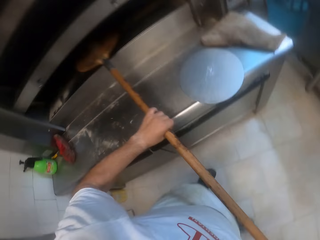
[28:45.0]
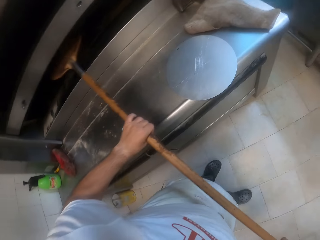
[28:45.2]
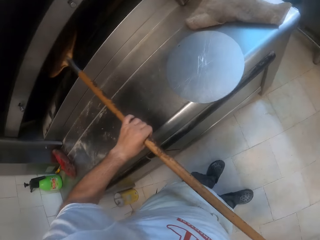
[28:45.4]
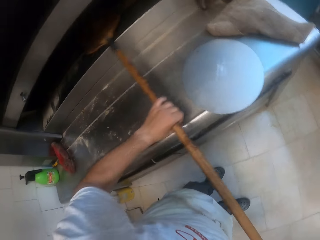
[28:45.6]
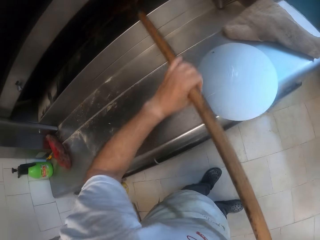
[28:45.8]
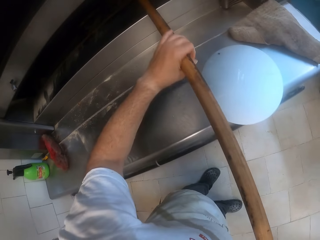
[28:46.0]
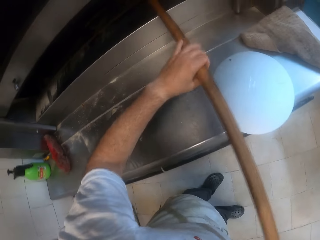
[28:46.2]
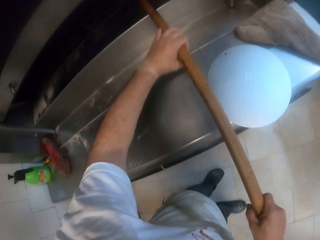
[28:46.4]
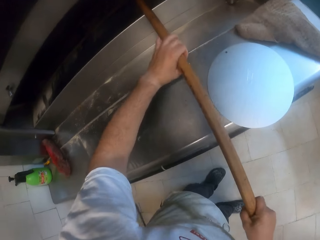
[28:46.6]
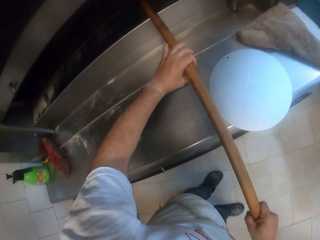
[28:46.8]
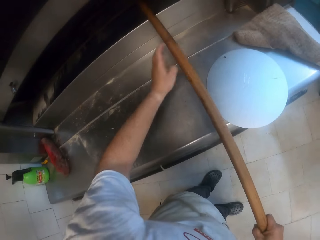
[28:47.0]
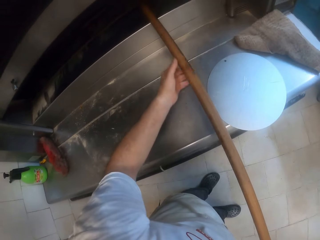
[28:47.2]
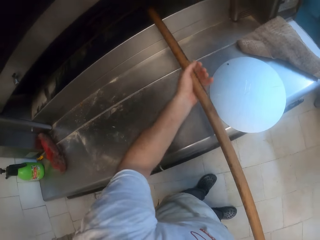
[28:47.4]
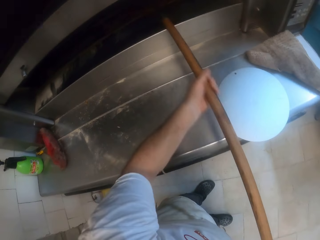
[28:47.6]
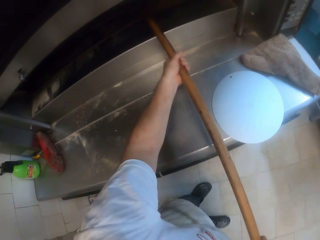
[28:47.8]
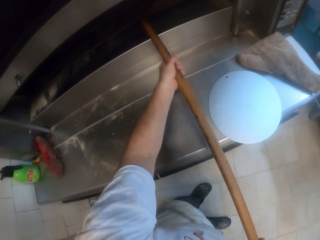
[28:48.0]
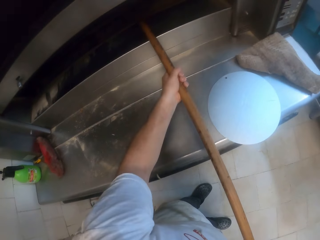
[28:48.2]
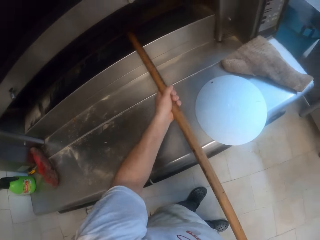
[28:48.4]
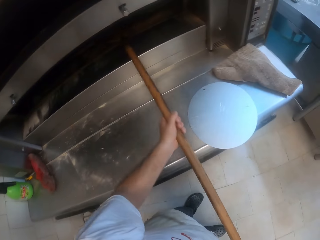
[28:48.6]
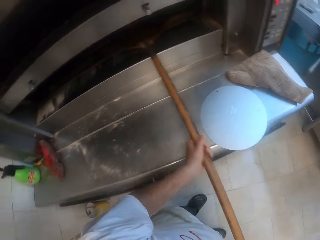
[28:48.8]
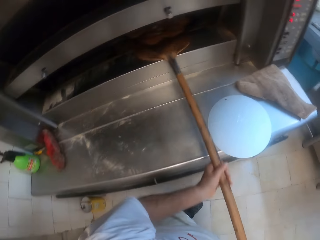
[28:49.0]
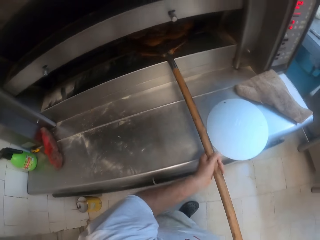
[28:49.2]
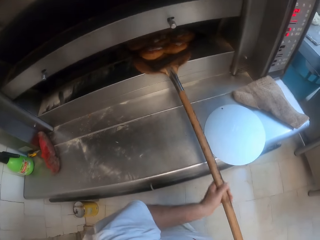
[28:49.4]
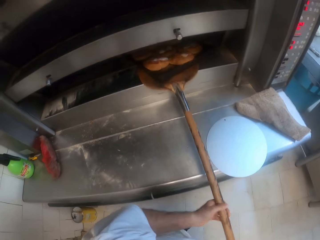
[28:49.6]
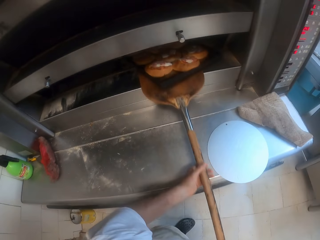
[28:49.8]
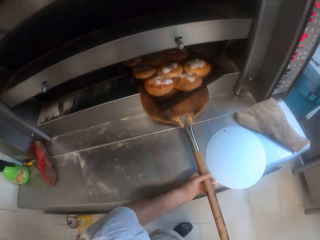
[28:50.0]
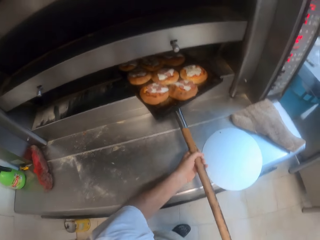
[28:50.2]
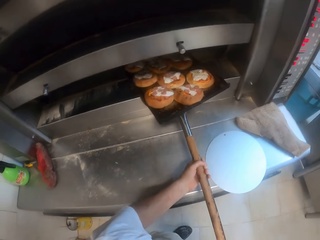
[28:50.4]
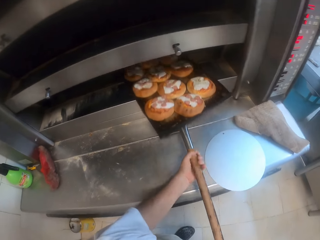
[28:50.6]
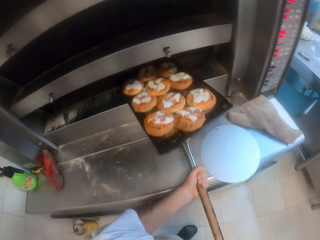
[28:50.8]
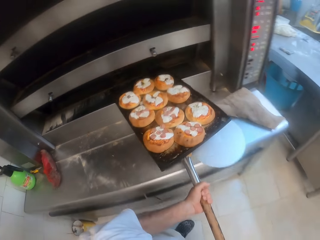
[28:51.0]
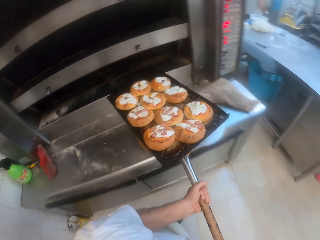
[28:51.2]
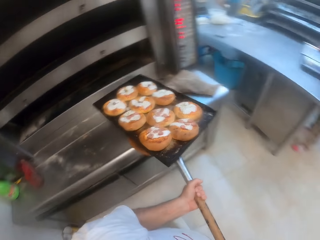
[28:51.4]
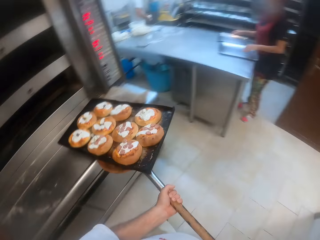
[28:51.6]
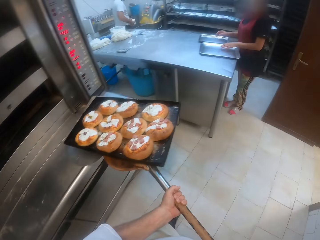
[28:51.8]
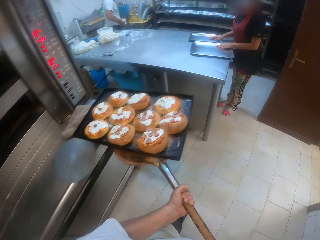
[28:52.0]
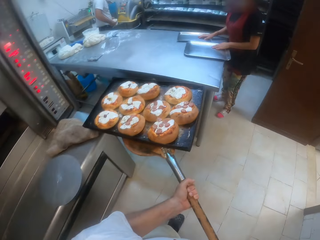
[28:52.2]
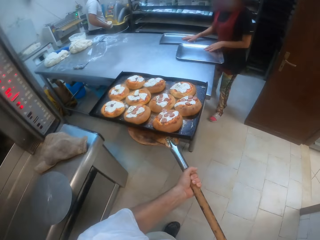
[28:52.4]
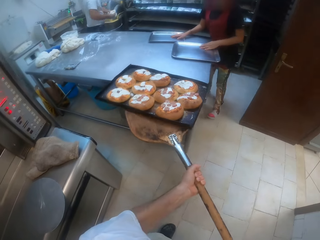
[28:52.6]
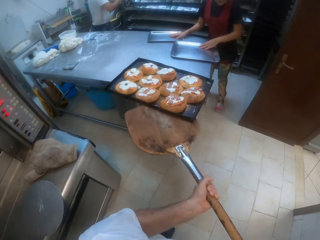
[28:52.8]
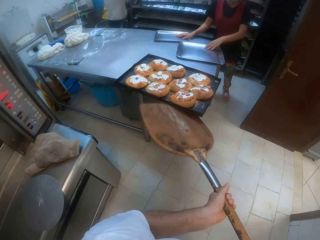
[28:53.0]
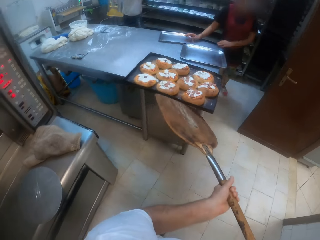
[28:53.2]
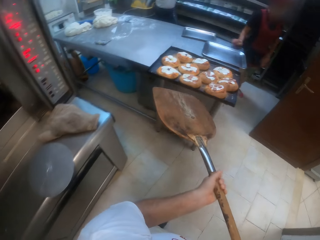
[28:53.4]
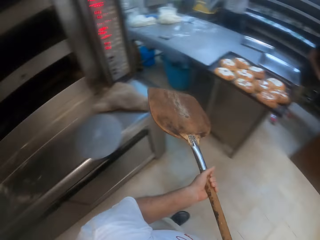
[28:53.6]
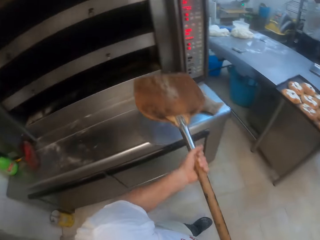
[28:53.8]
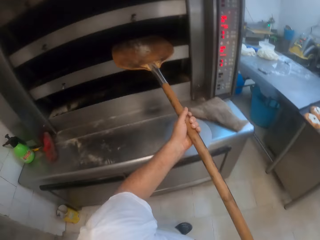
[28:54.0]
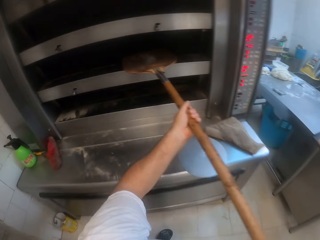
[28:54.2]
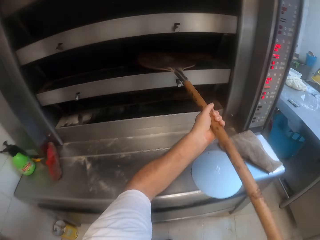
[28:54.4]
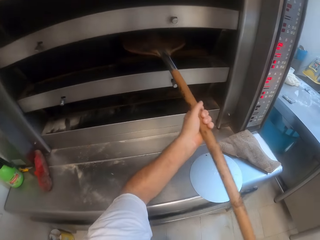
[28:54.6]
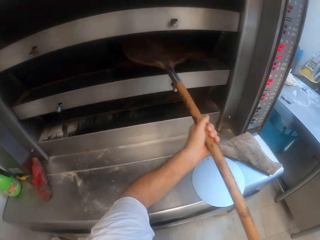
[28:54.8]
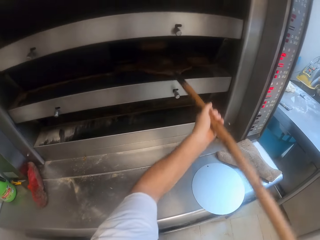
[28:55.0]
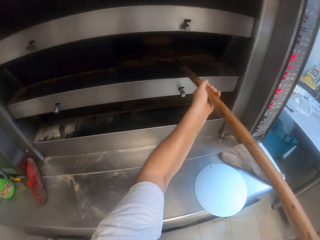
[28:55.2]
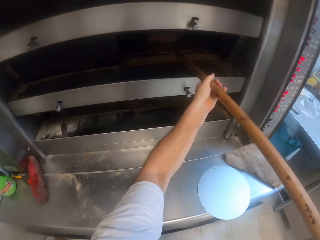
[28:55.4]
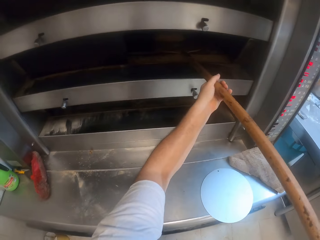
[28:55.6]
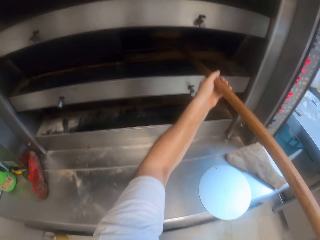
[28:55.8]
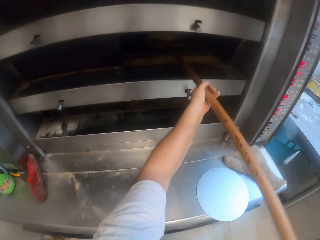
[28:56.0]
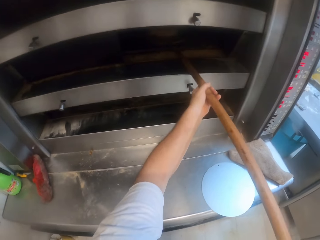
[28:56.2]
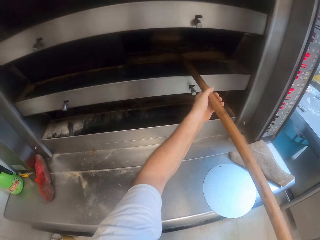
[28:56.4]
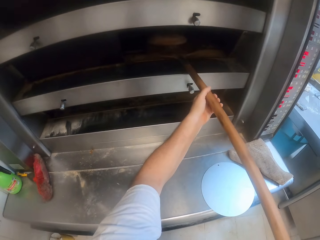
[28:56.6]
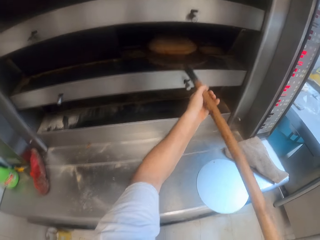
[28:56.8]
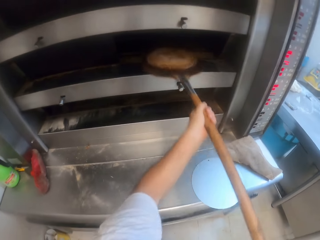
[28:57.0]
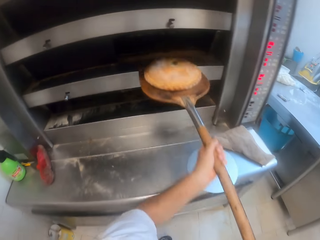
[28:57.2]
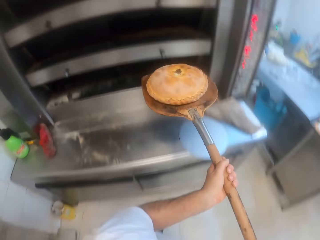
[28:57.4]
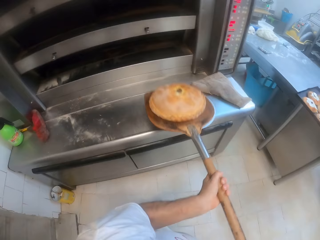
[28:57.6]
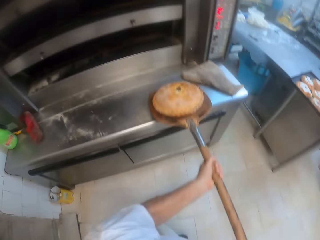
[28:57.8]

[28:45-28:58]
The camera wearer lifts a tray of pies from an oven with the spatula with both hands. They turn breads in the oven. They remove breads from the oven. A woman moves trays on a table with both hands. The camera wearer places the tray of pies on the table with the spatula with both hands. They lift a pie from the oven with the spatula with both hands.

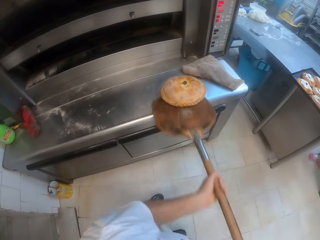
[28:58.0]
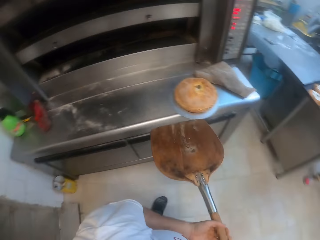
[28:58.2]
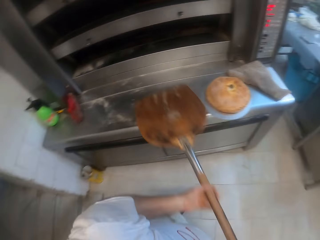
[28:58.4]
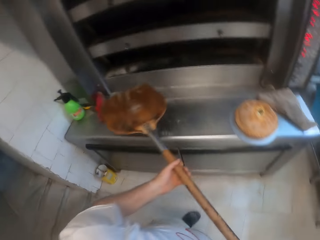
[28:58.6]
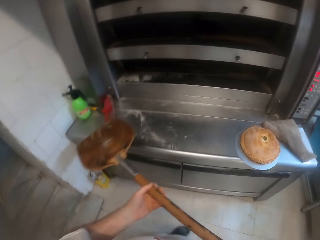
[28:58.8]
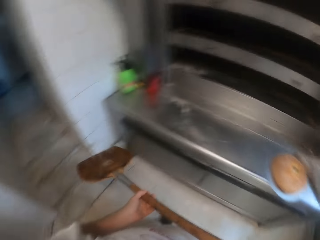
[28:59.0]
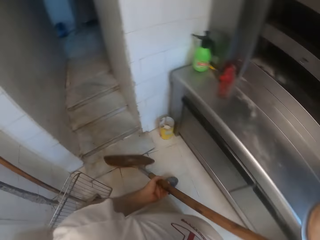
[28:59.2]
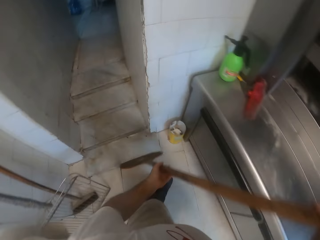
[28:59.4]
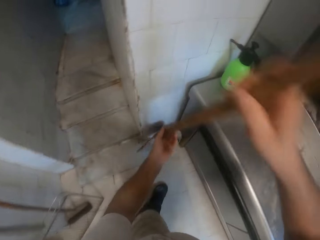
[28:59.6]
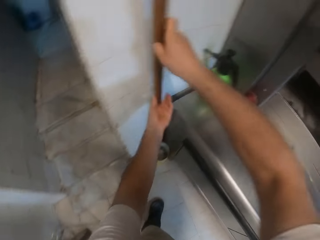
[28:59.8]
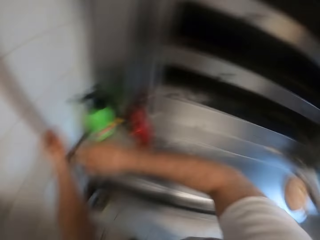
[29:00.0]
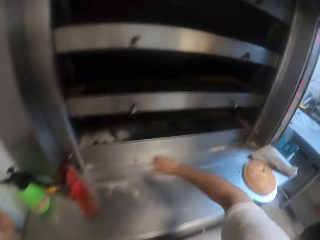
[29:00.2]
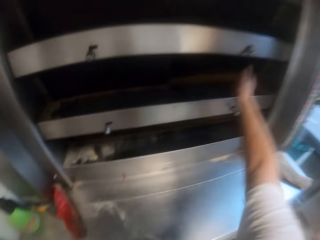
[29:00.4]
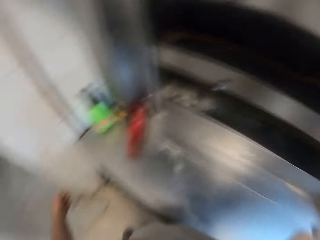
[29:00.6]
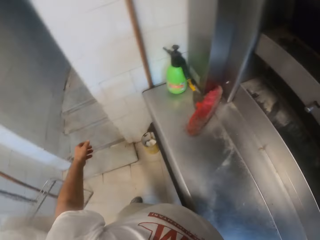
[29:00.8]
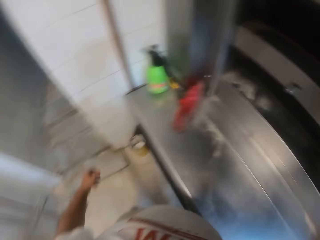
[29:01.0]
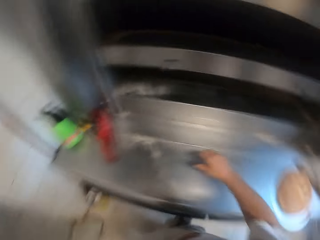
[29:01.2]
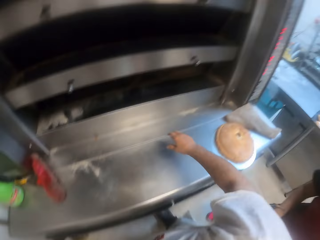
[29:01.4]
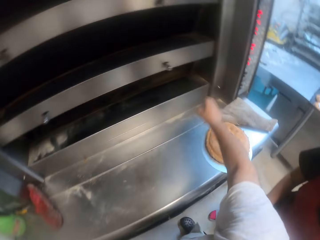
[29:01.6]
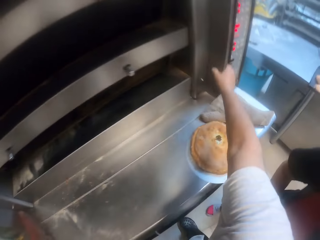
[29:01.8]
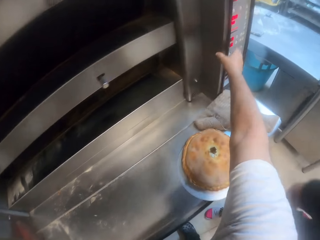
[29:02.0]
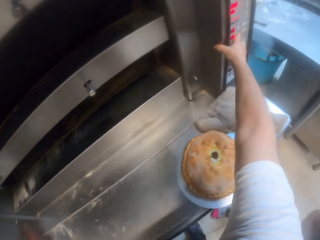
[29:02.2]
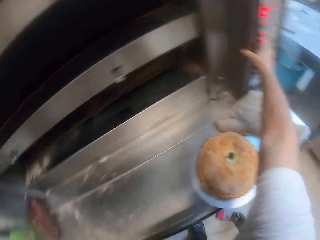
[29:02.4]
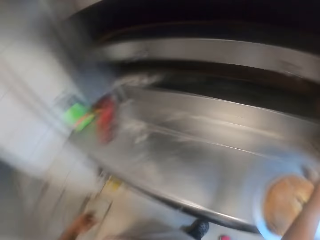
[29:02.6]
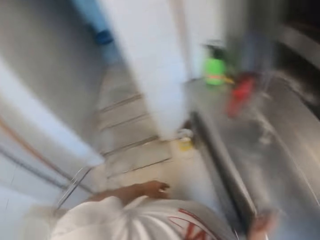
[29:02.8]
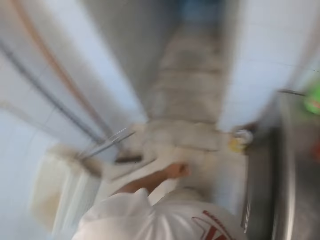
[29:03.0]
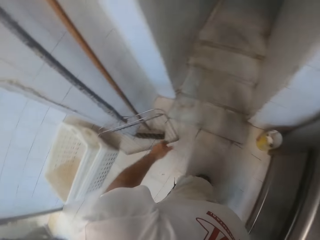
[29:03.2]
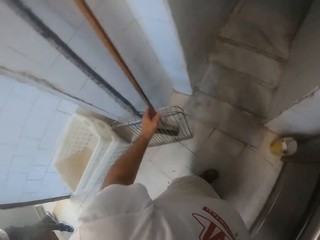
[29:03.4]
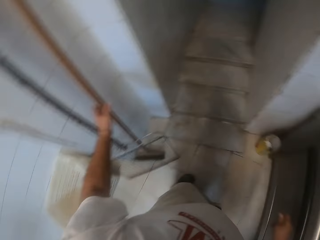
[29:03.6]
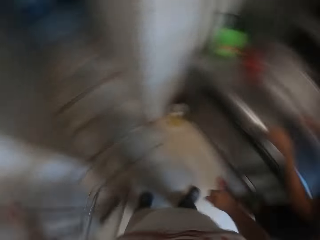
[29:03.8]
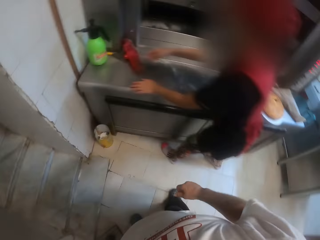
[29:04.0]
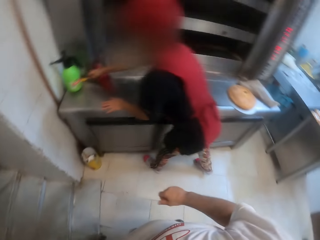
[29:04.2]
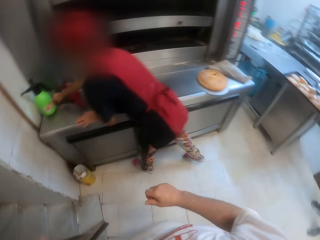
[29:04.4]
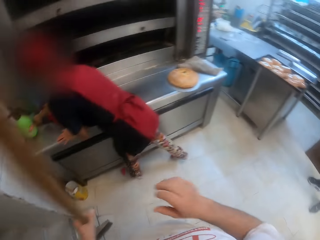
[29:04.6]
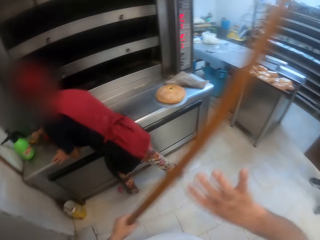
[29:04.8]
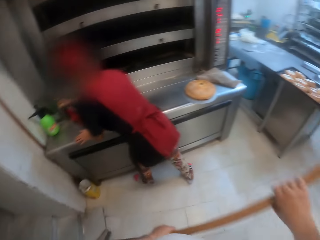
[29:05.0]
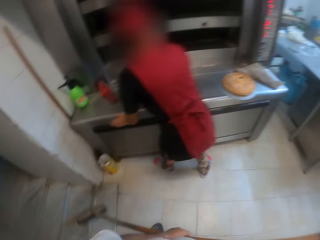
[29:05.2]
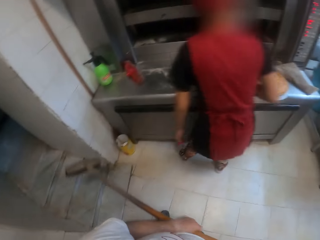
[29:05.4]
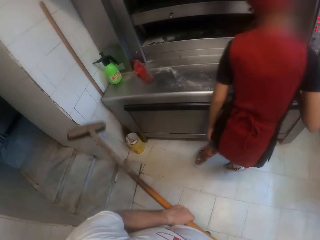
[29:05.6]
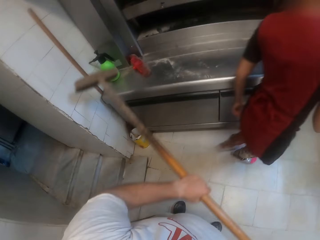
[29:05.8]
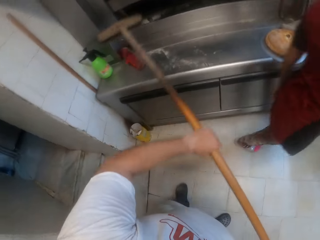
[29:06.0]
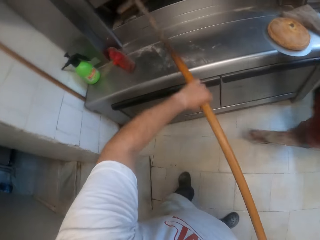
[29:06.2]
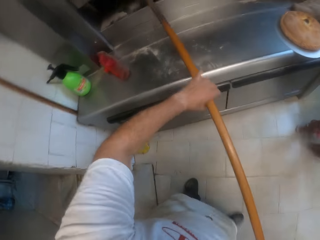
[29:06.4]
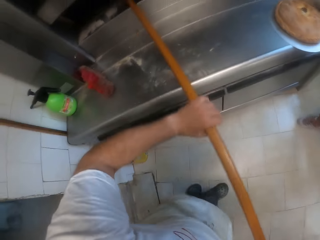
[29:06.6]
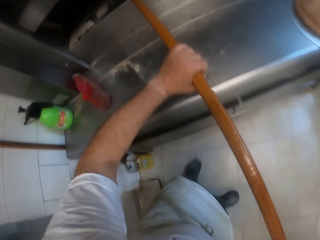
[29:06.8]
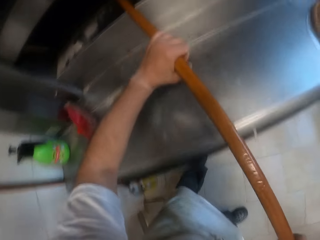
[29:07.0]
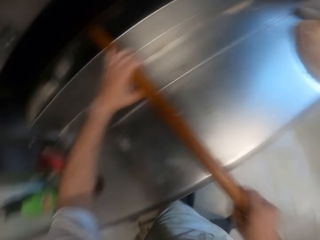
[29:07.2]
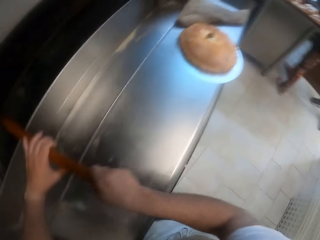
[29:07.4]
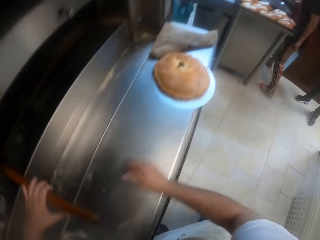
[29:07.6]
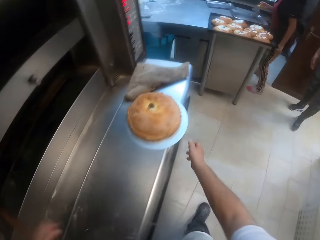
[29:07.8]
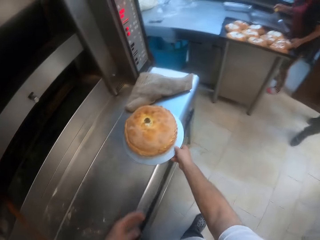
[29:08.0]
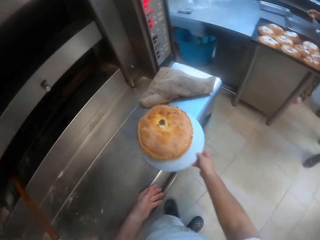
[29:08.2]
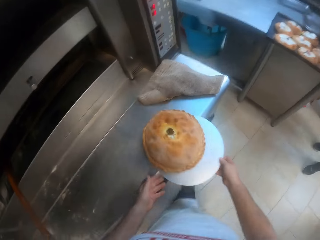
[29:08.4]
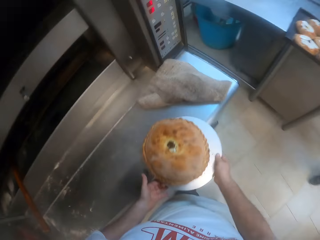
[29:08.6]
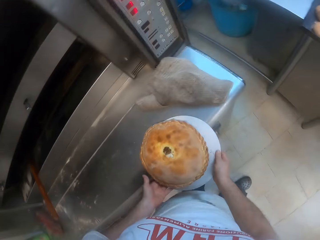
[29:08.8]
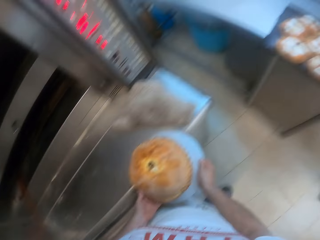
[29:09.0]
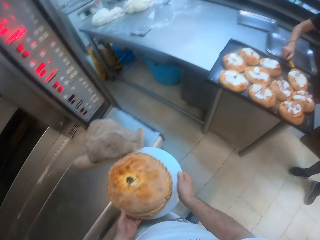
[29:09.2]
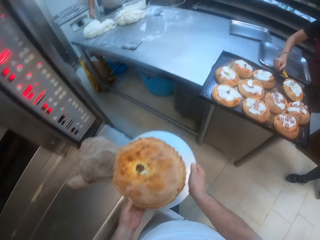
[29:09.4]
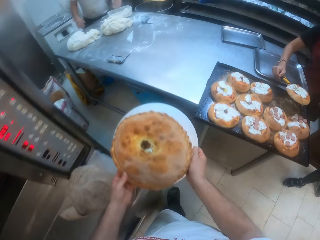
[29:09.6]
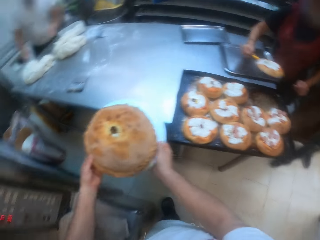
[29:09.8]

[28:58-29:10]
The camera wearer places the pie on a tray on the oven with the spatula with both hands. He places the spatula or peel wood against the wall with both hands. He presses a button on the oven with his right hand. He turns on the oven. He moves. He lifts a broom from a wall with his left hand. The woman lifts a brush from the oven with her right hand. The camera wearer holds the broom with both hands. He cleans inside the oven with the broom with both hands. He puts the peel wood in the oven. He lifts the pie from the oven with both hands. The woman transfers pies from the tray to another tray with a spatula in her right hand.
